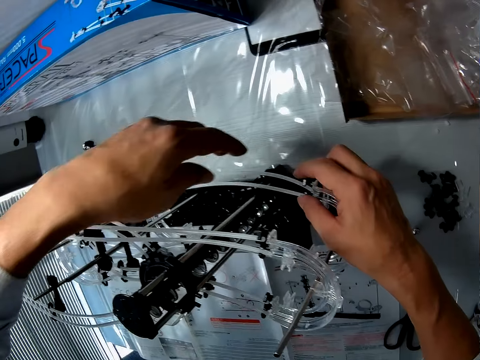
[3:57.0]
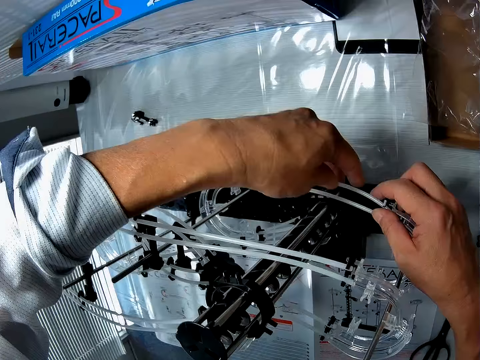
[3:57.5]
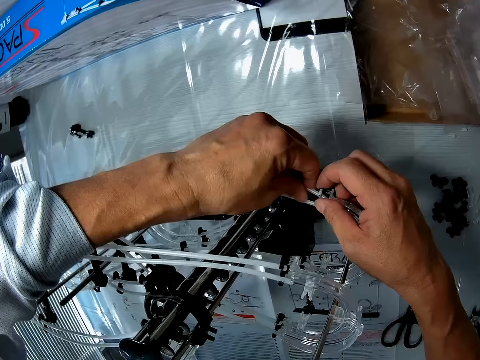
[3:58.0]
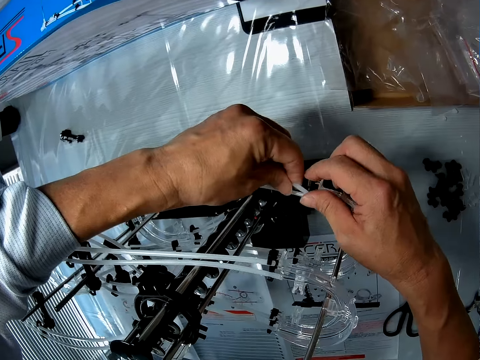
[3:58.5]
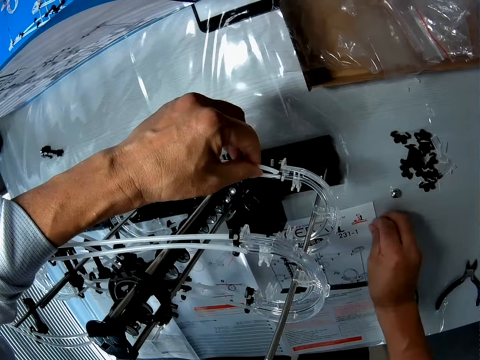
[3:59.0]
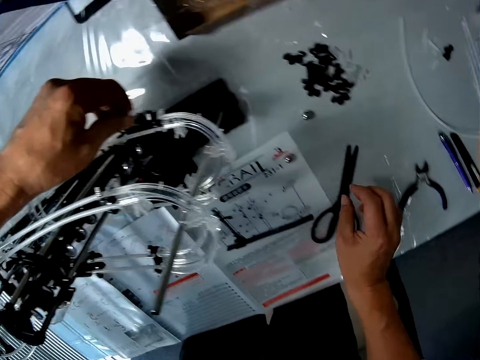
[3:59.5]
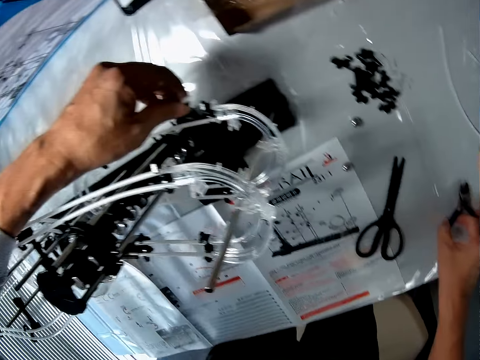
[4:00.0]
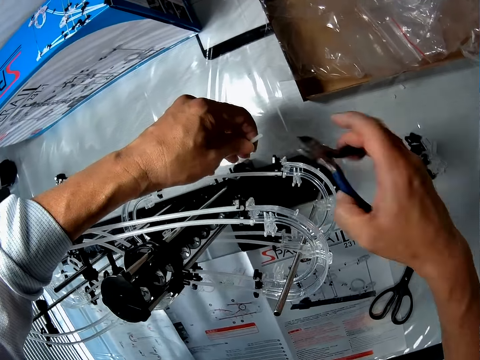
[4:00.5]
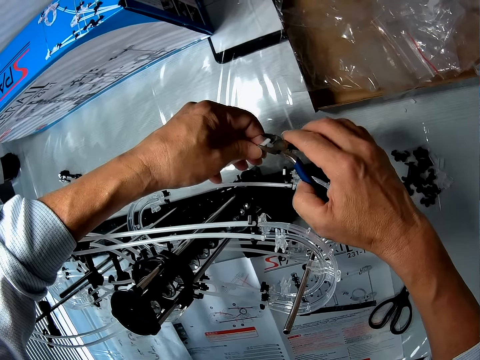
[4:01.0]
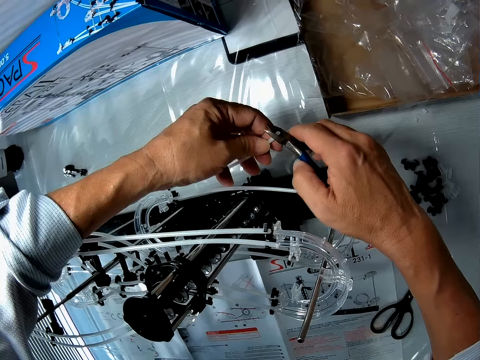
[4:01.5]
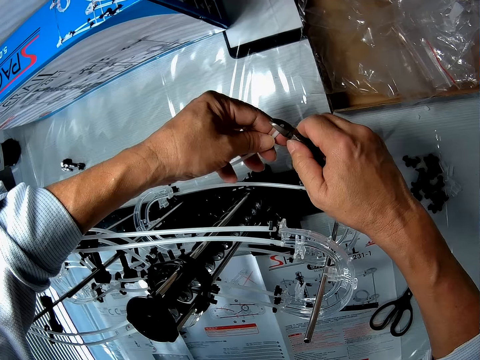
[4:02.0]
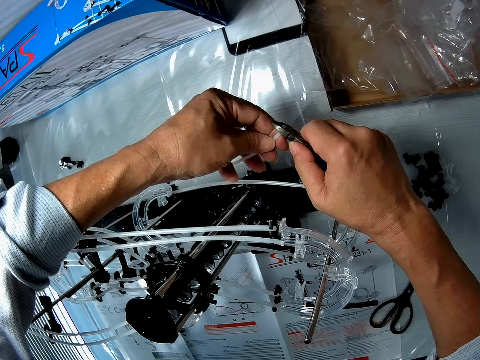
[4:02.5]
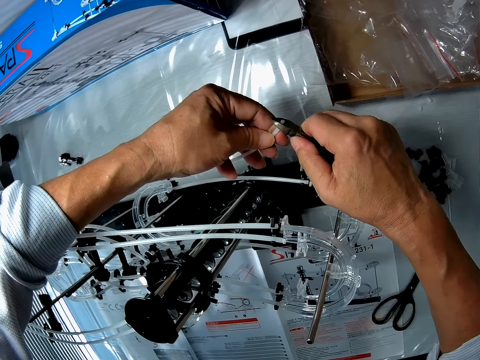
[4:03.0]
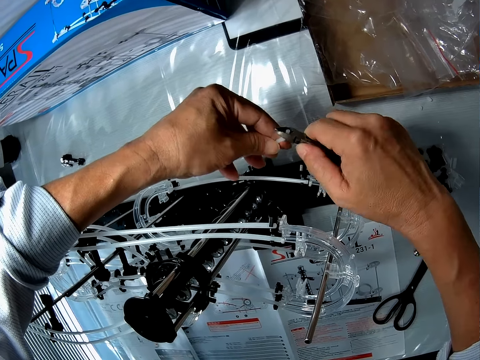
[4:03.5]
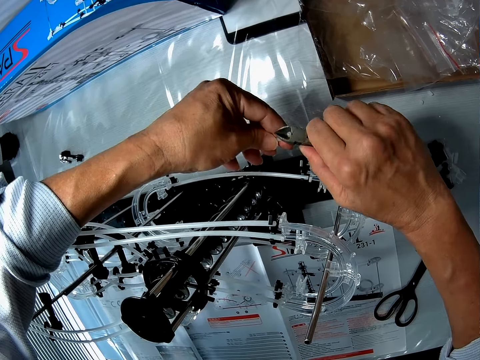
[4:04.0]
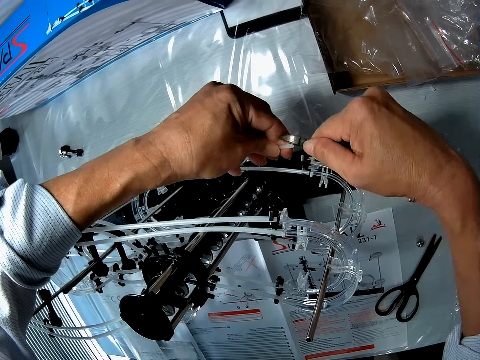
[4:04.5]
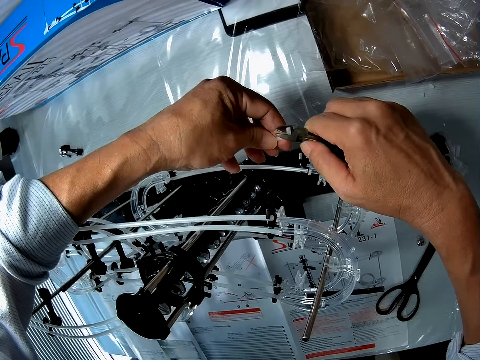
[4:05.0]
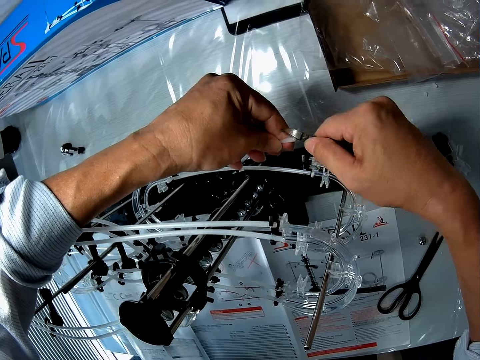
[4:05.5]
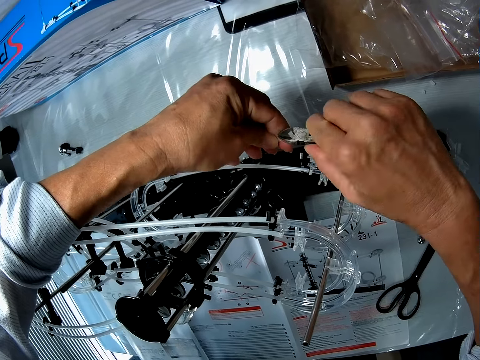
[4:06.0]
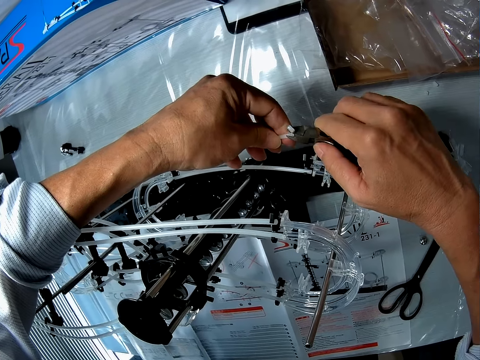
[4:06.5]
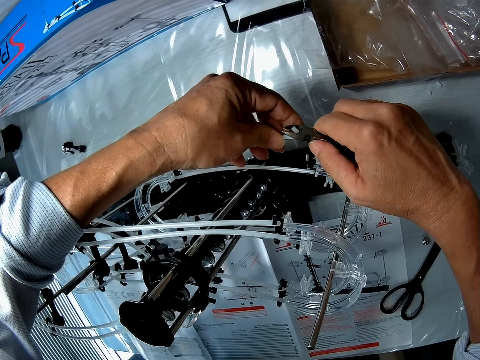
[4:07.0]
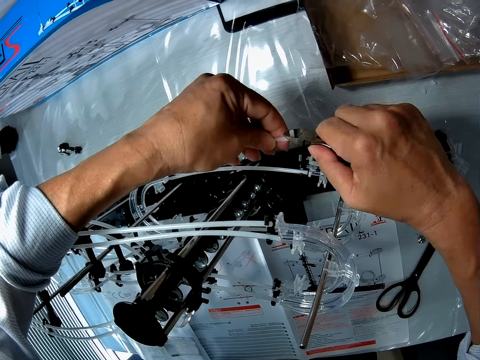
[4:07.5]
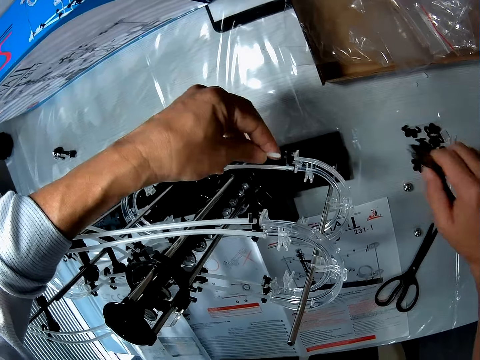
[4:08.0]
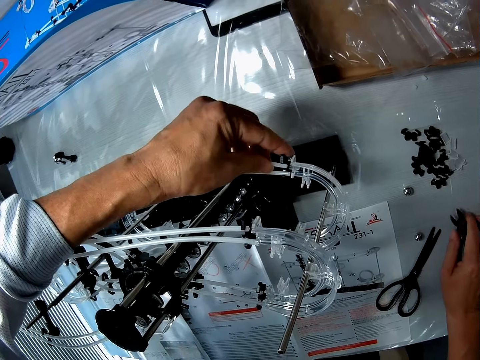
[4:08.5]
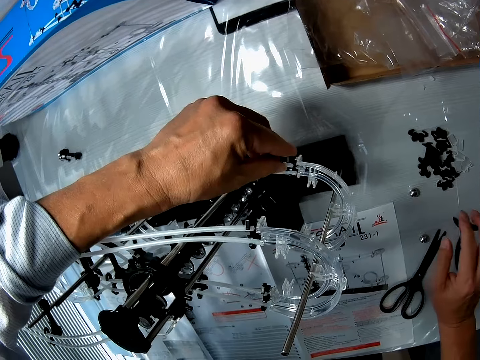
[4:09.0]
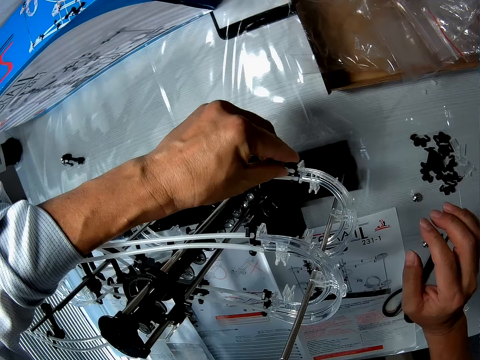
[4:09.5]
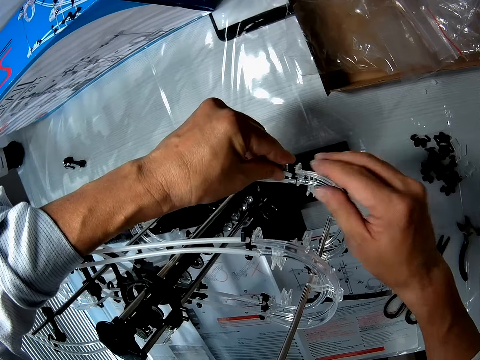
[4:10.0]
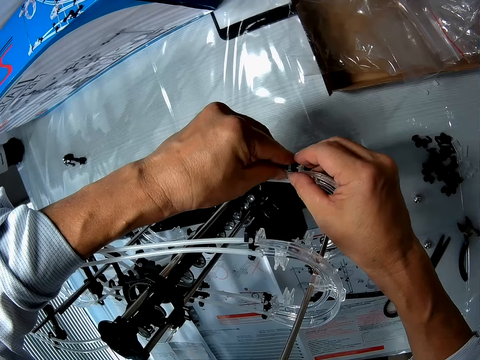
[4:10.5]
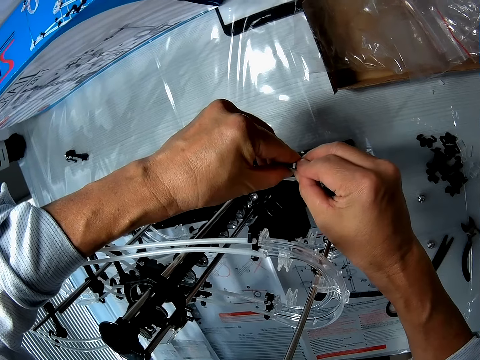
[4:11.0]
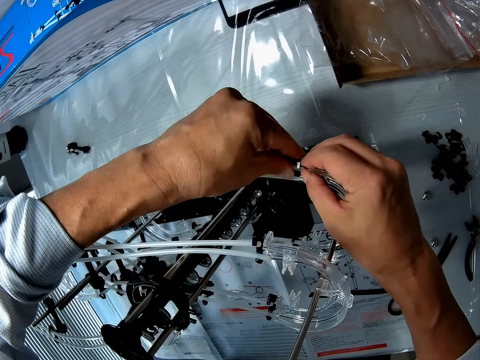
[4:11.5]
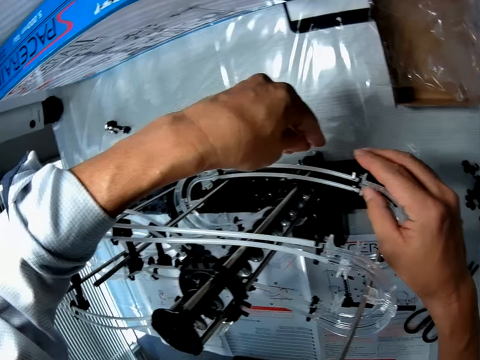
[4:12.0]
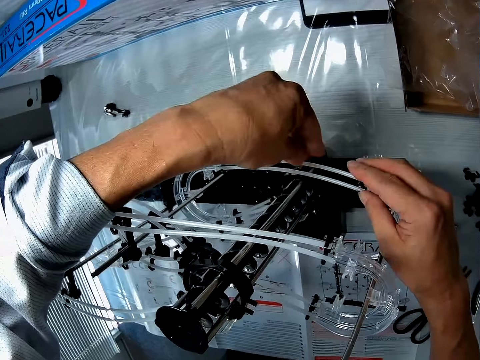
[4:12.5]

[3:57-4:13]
The camera wearer adjusts the roller coaster toy or space rail. They disconnect the space rail. They put the marble ball on the table. They pick the wire cutter from the table. They cut the tube with the wire cutter. They drop the wire cutter on the table. They adjust the roller coaster toy. They fix the space rail.

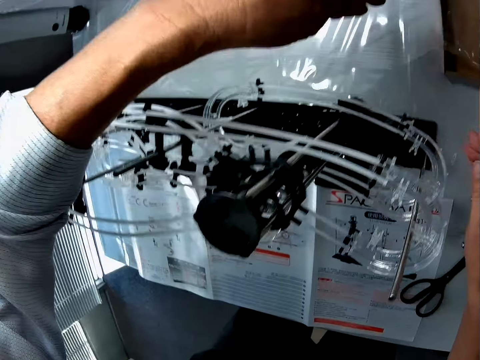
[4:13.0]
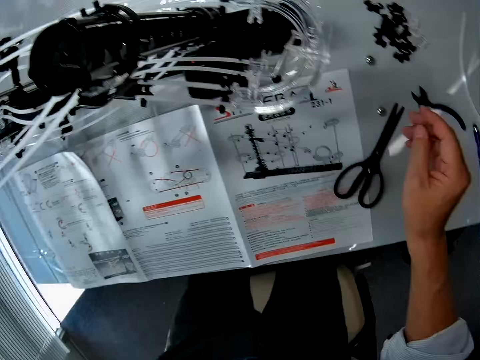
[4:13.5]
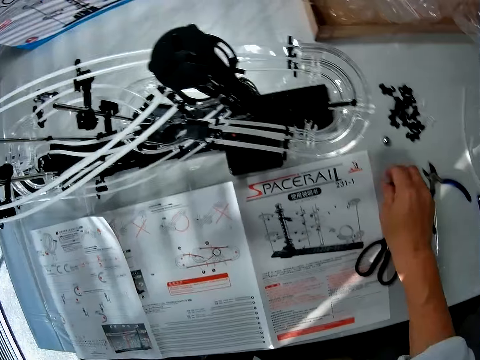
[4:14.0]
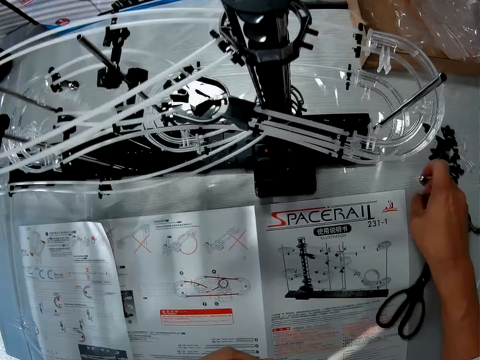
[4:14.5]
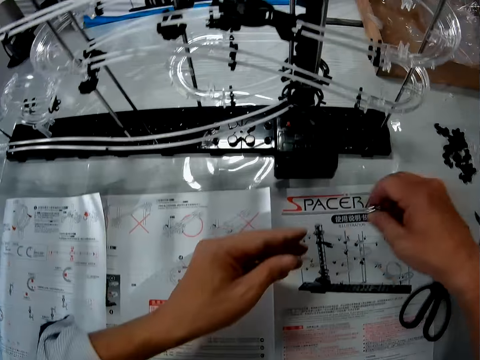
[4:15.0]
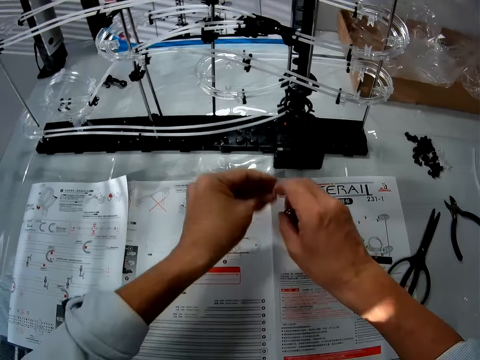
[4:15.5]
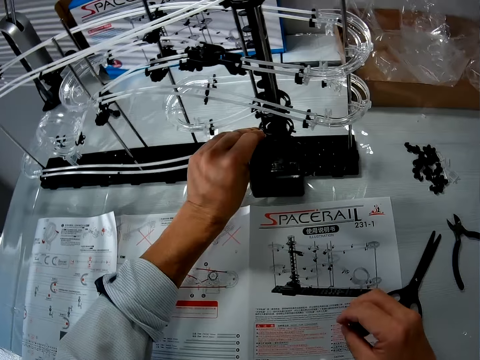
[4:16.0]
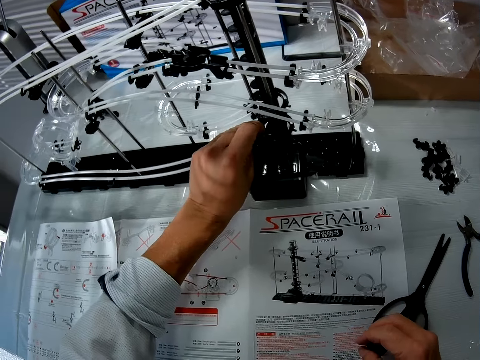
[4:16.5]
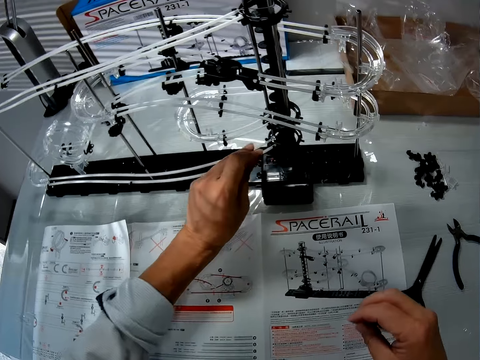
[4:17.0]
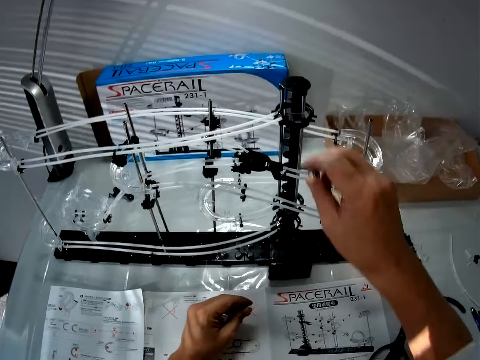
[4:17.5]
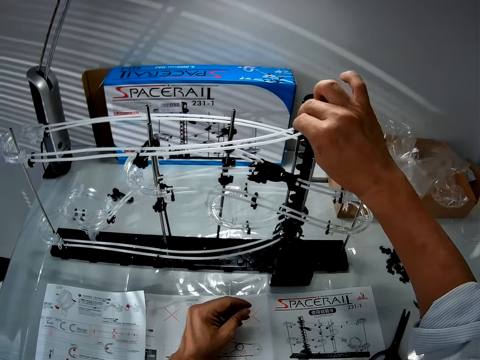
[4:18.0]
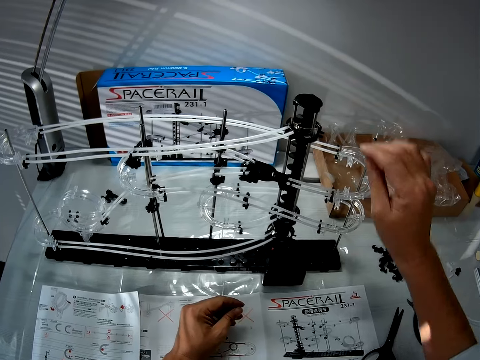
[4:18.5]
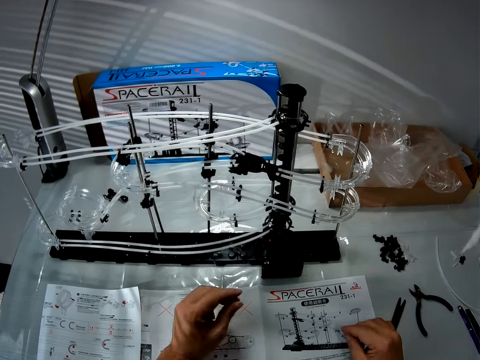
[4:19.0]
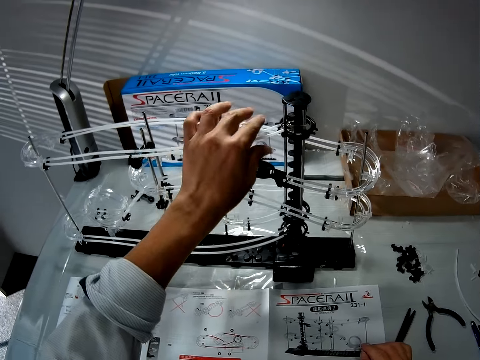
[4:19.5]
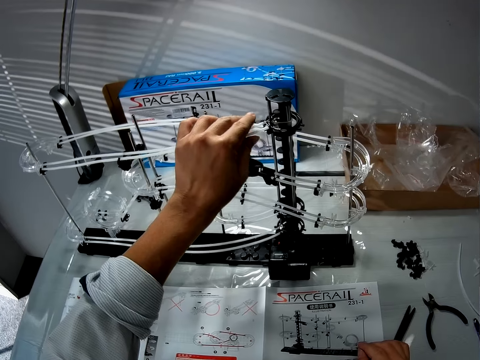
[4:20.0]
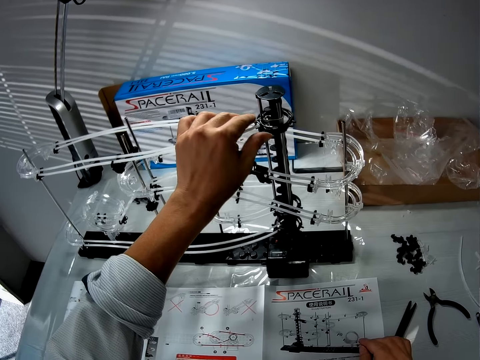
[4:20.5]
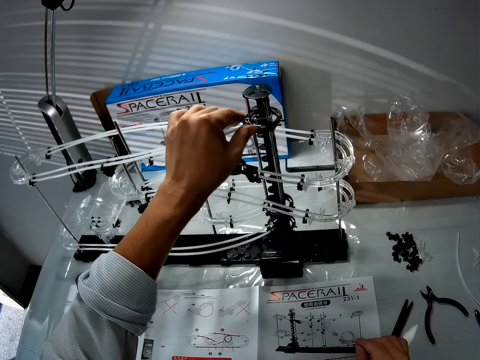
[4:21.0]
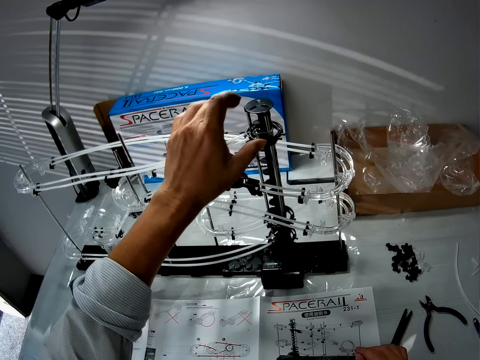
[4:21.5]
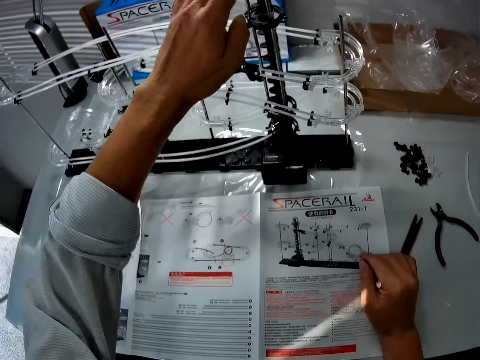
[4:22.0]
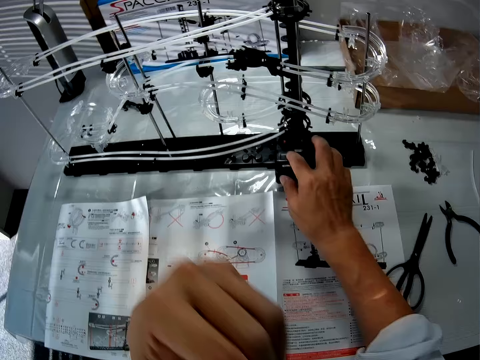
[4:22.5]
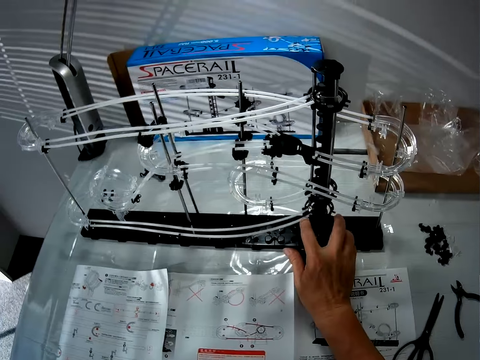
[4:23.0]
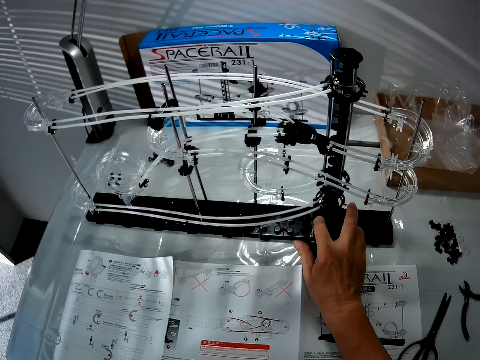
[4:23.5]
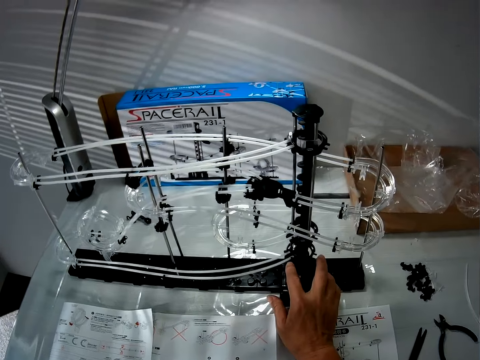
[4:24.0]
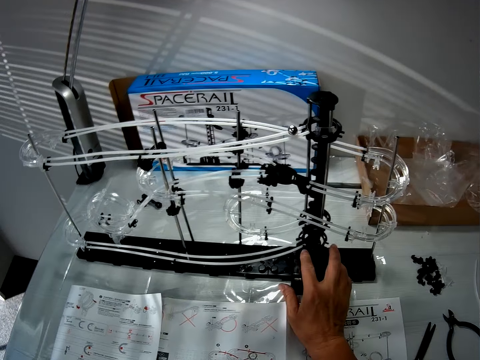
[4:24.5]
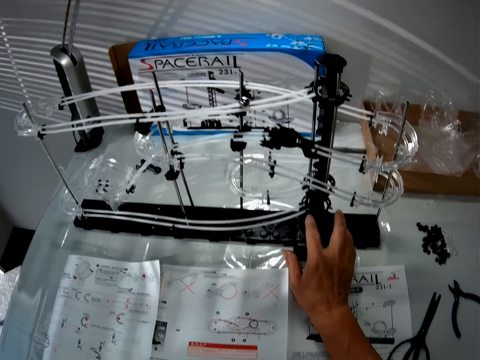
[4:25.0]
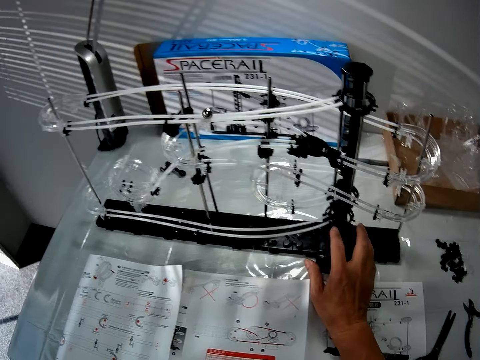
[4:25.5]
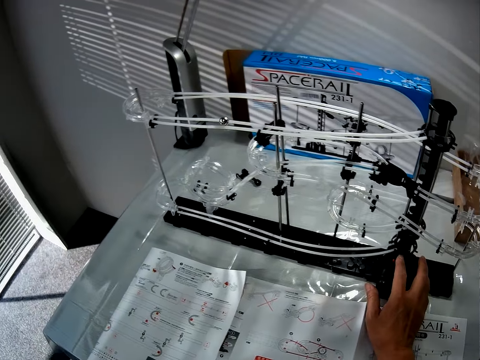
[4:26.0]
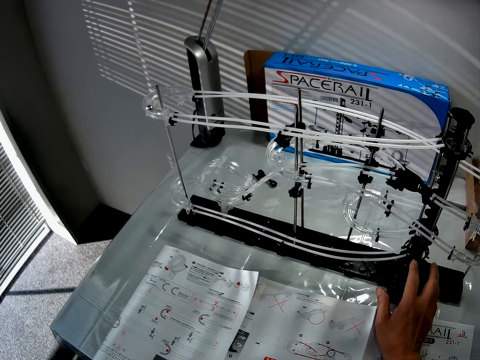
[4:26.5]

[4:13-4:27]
The camera wearer removes the hands from the space rail or roller coaster toy. They pick the balls from the table. They exchange the marble to the other hand. They place a ball at the bottom of the roller coaster toy. They place a ball at the top of the roller coaster toy. They fix the space rail. They remove a hand from the space rail. They turn on the roller coaster toy.
